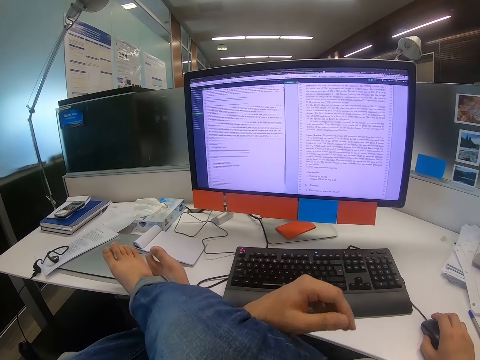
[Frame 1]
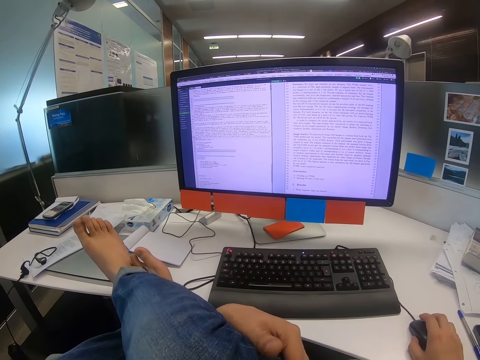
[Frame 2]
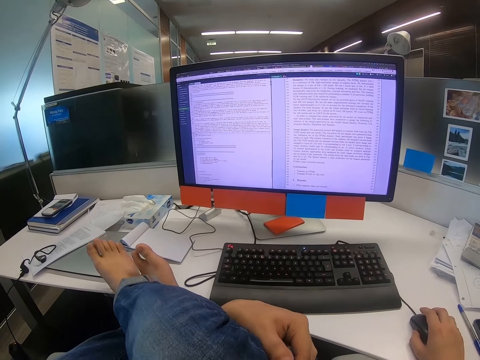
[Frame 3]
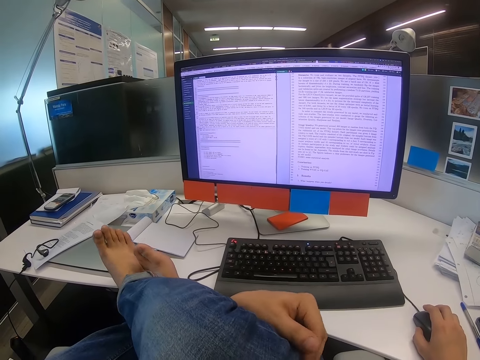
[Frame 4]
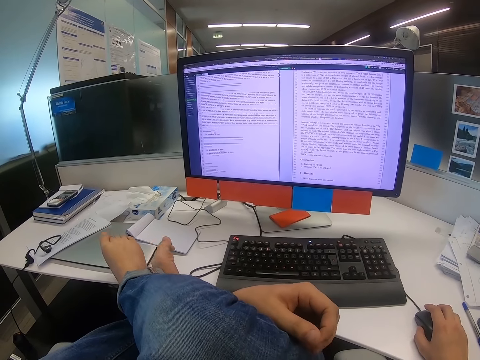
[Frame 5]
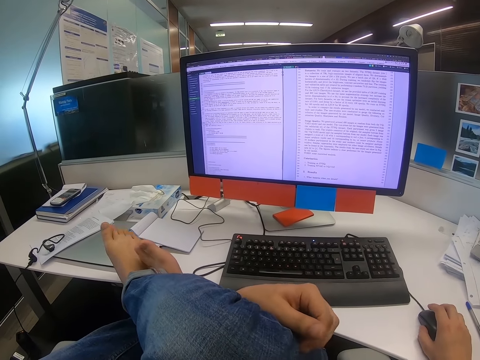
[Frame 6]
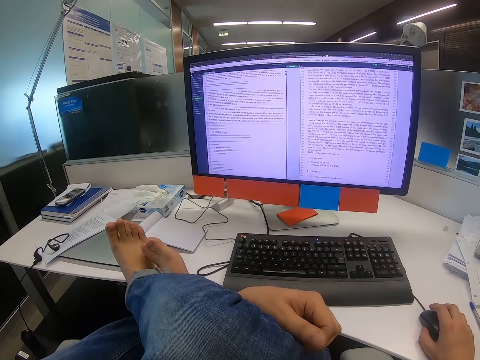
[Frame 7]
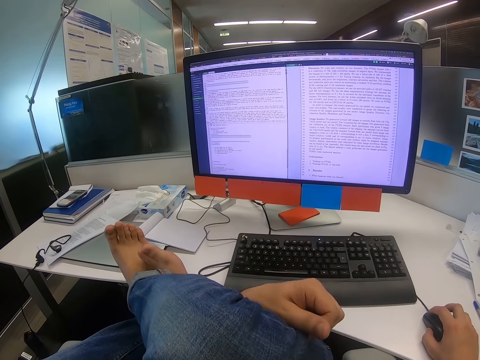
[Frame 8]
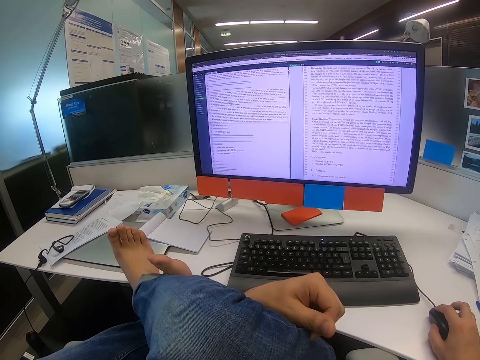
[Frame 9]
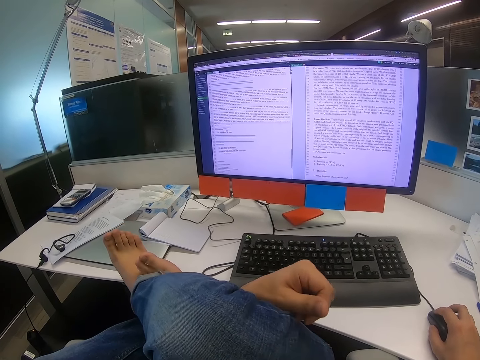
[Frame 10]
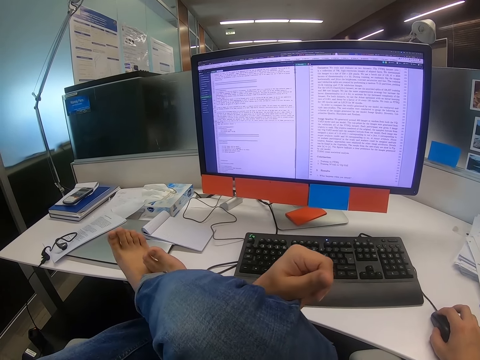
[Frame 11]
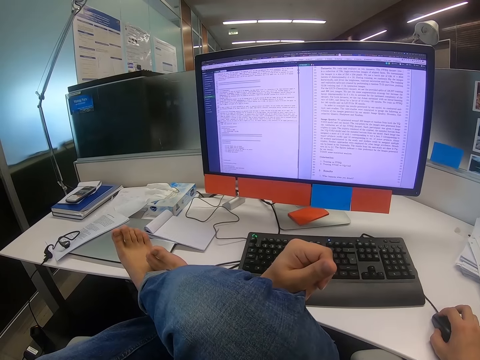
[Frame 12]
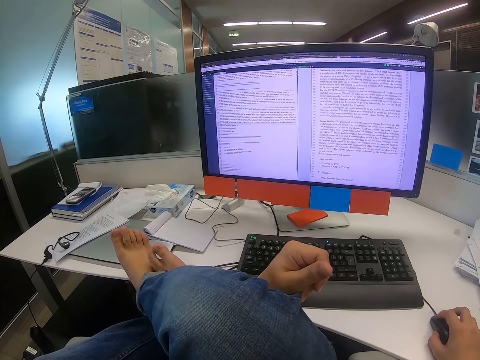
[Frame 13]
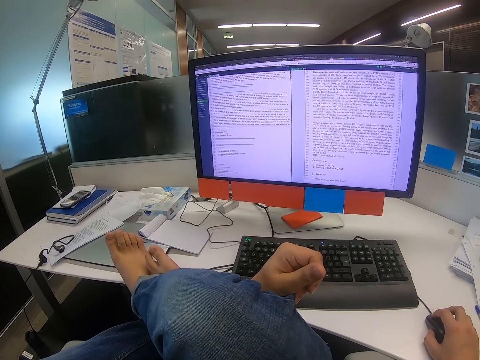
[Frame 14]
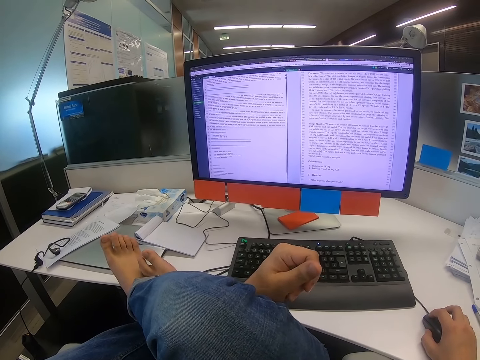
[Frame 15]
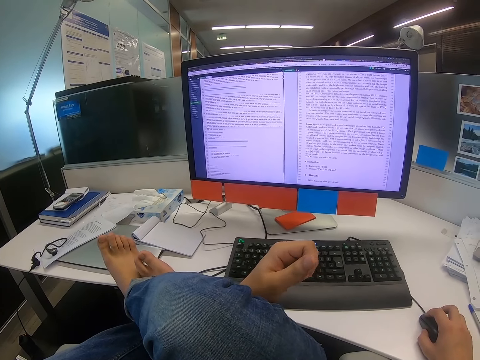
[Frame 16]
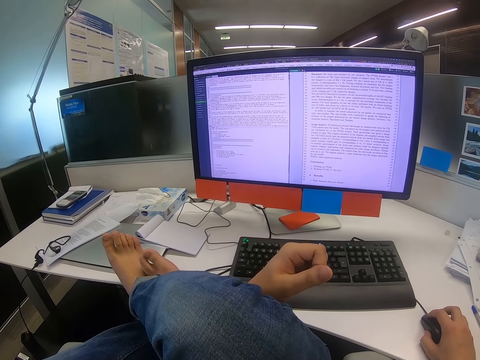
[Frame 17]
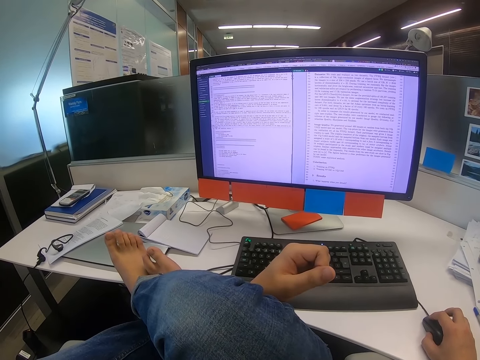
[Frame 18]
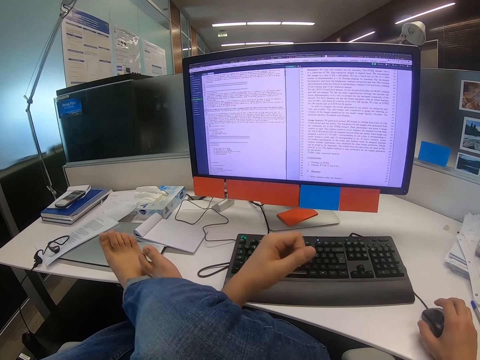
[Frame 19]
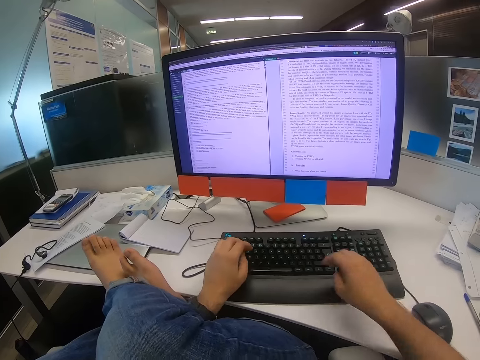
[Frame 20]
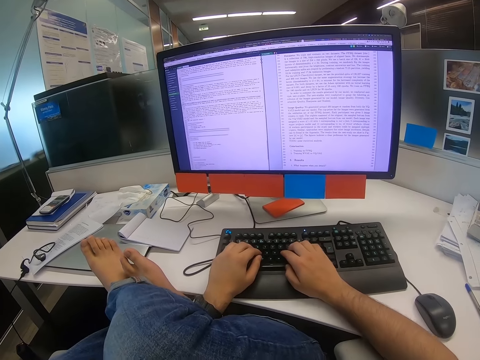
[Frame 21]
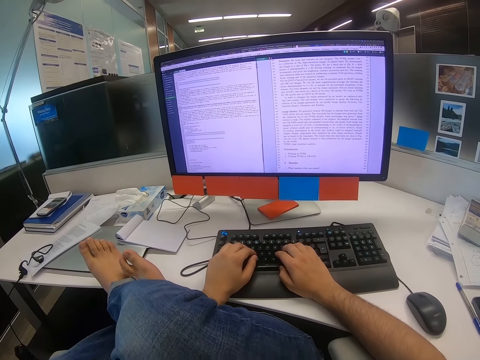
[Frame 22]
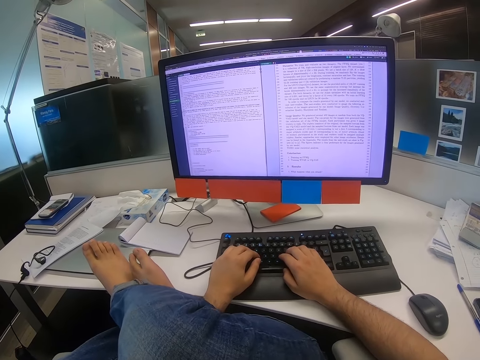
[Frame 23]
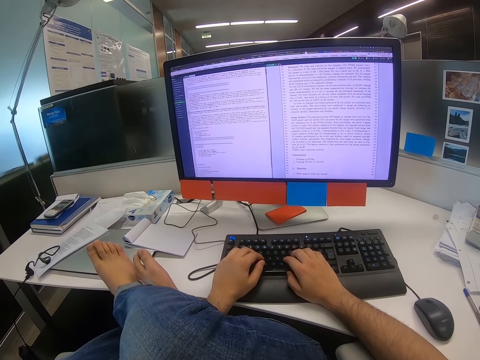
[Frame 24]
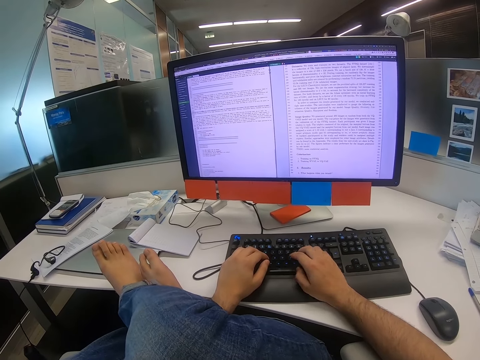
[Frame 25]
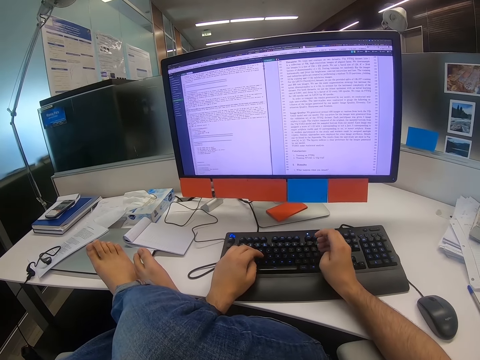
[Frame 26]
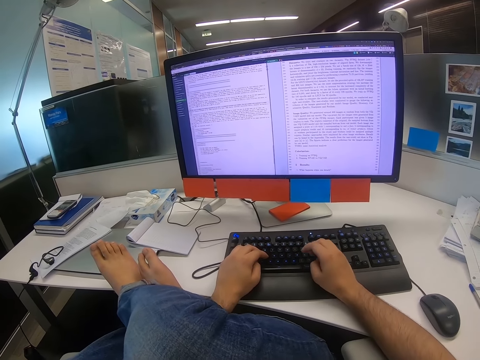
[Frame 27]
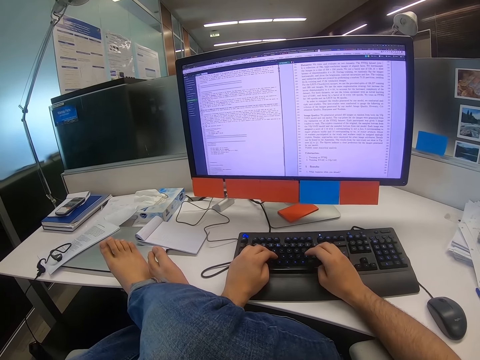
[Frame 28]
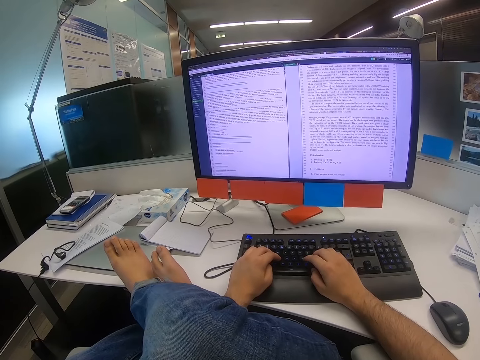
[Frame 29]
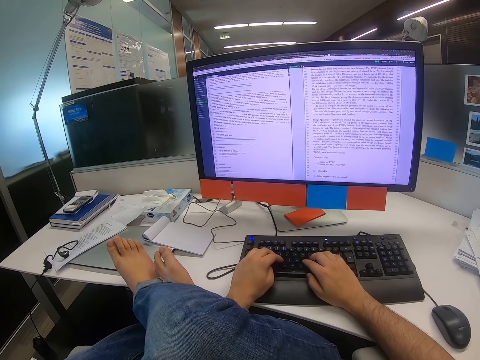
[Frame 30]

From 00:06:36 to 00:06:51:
The camera wearer moves his left hand. He moves his toe fingers. He moves the mouse with the right hand. He types on the keyboard.

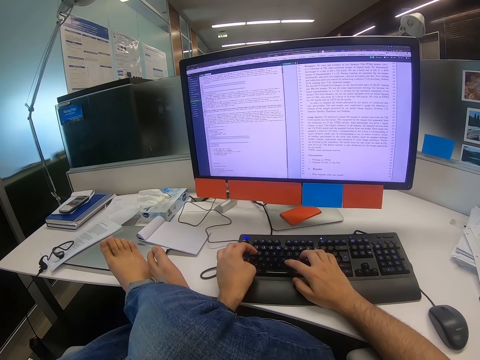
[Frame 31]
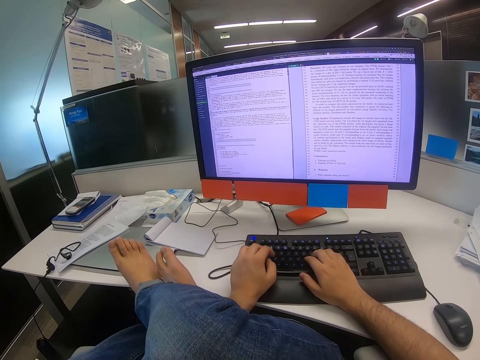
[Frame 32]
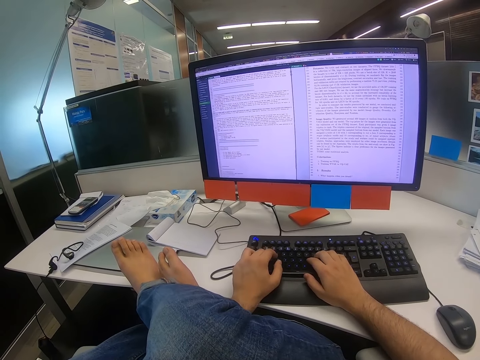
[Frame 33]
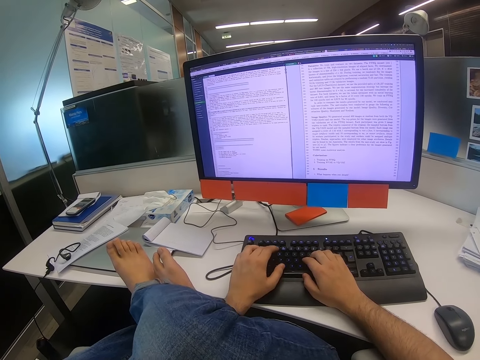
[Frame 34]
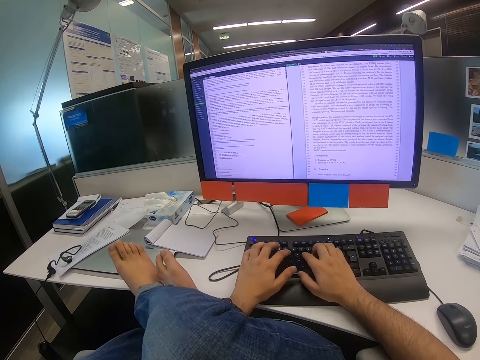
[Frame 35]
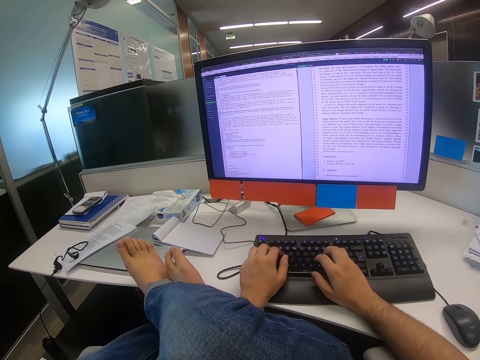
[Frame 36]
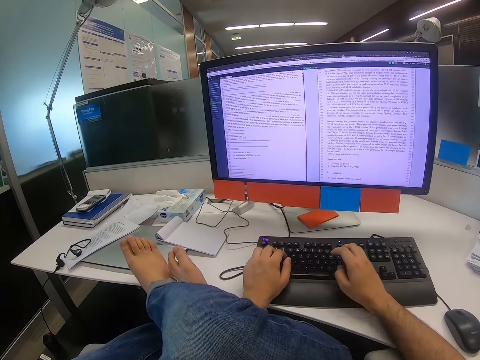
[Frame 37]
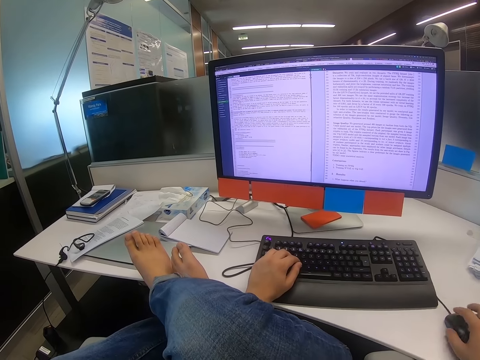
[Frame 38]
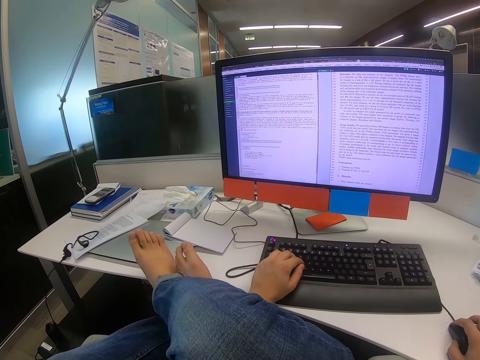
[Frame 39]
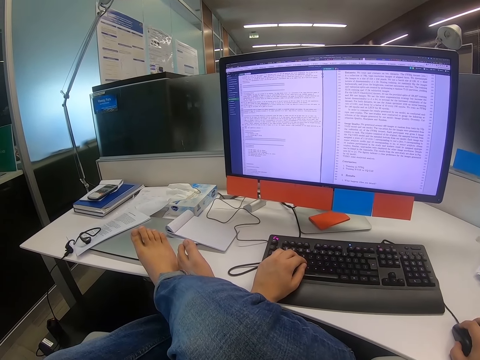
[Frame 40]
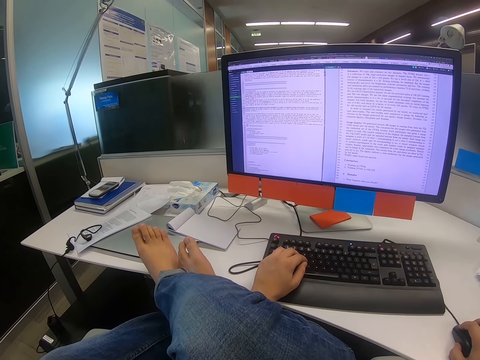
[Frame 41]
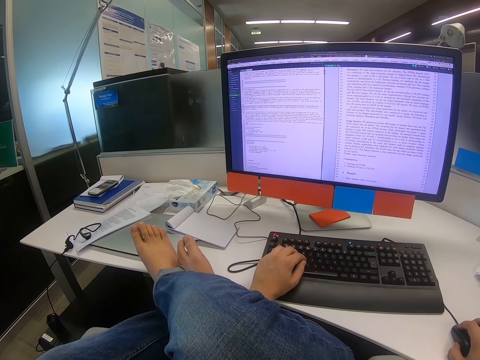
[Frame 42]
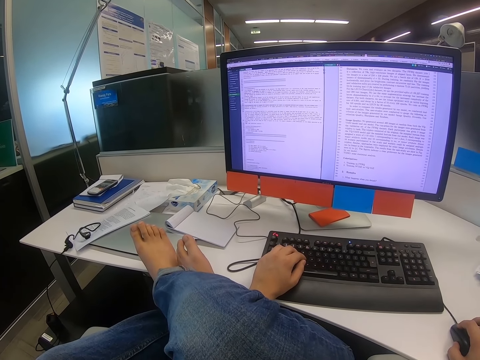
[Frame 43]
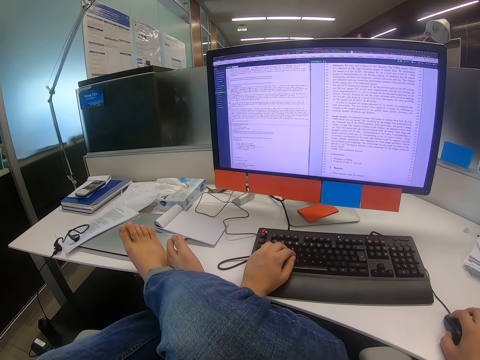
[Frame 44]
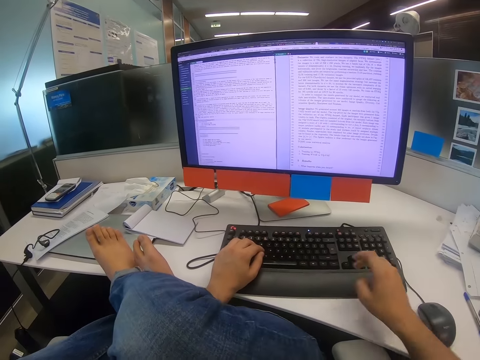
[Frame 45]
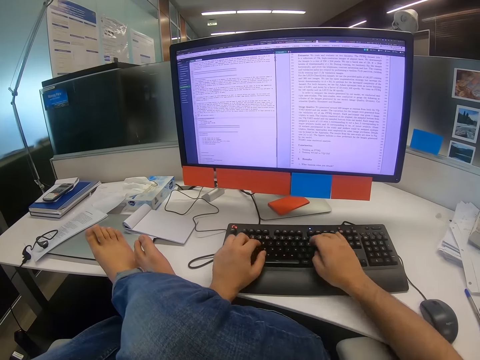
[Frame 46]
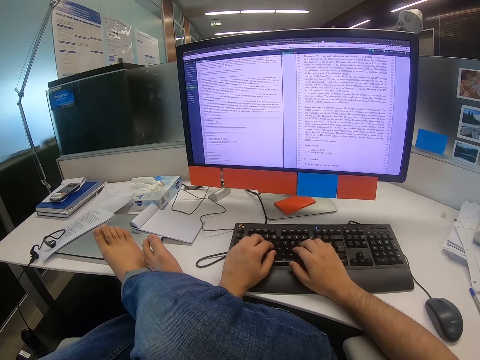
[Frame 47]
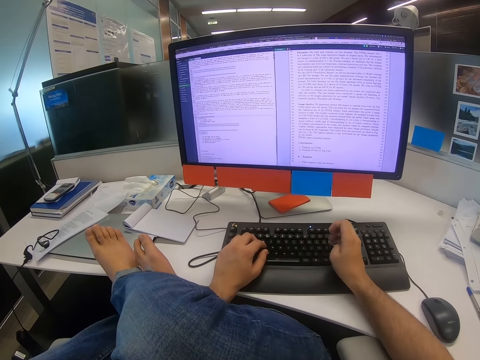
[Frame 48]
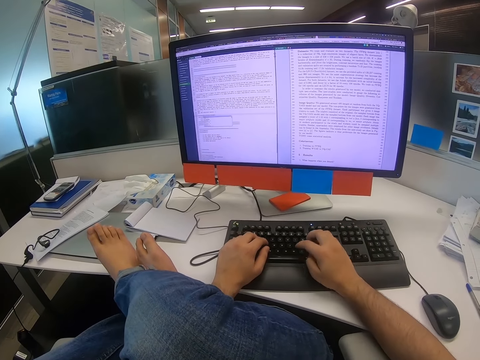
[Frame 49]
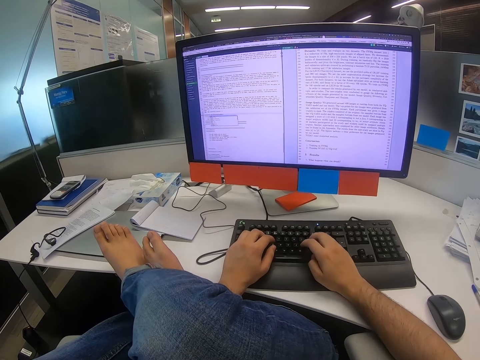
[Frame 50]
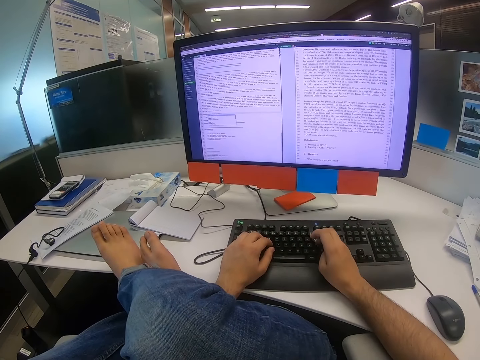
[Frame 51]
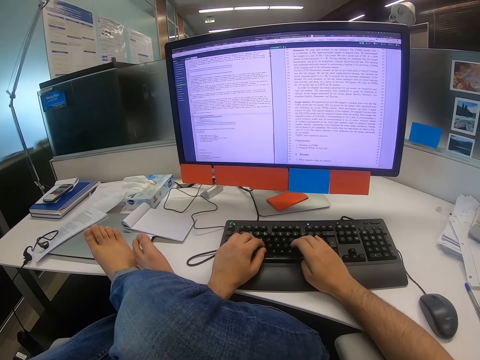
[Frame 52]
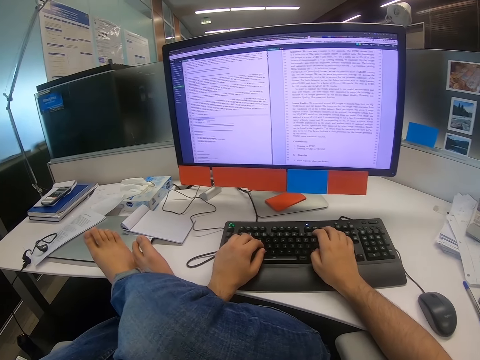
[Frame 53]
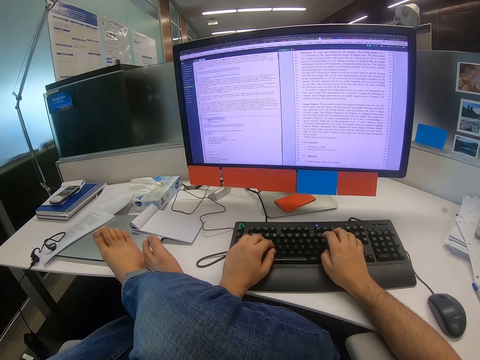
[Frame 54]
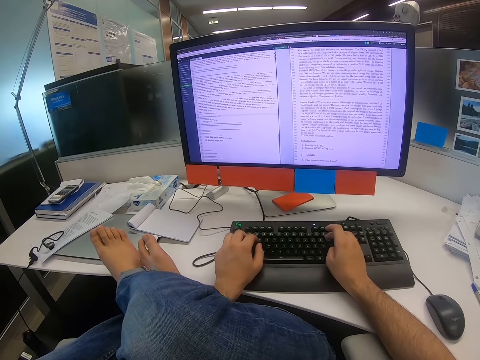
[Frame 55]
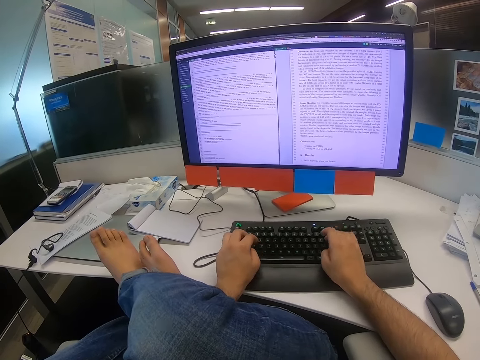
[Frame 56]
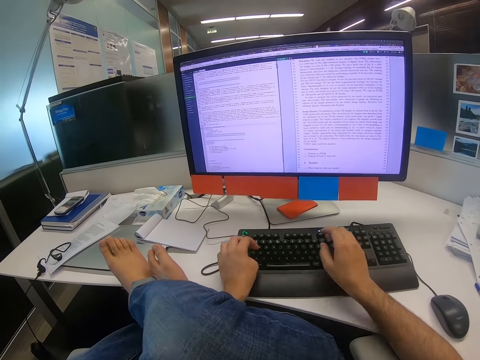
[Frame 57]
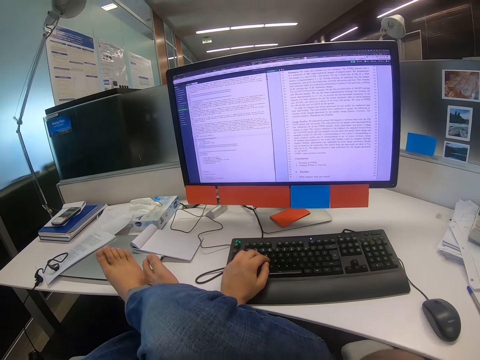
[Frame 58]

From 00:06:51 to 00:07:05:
The camera wearer moves the mouse with the right hand. He types on the keyboard.
